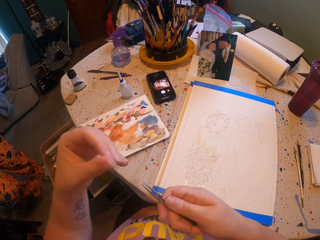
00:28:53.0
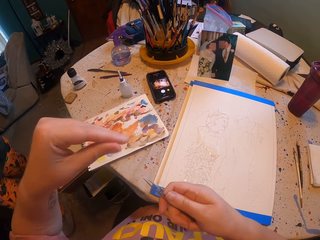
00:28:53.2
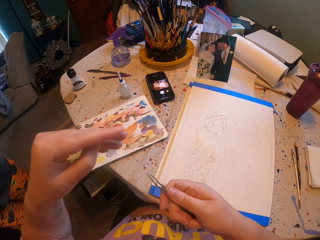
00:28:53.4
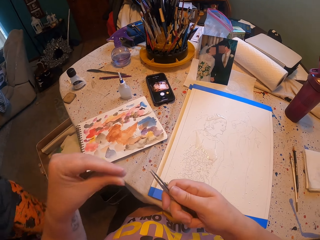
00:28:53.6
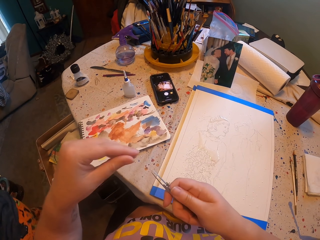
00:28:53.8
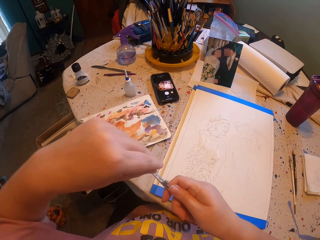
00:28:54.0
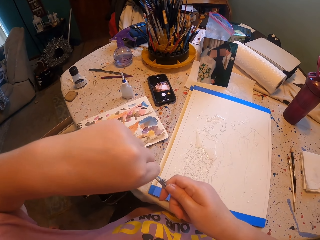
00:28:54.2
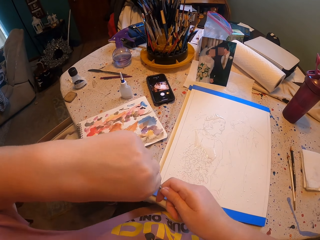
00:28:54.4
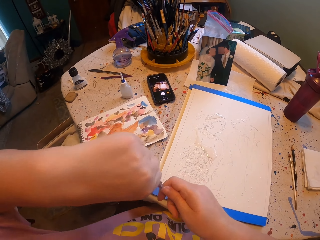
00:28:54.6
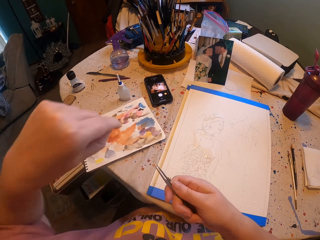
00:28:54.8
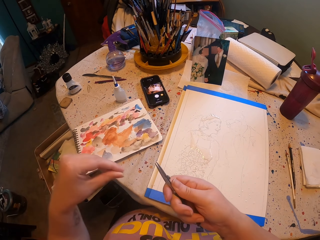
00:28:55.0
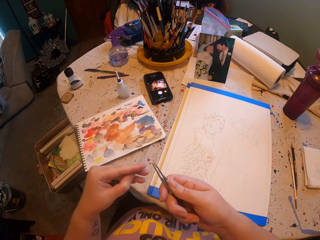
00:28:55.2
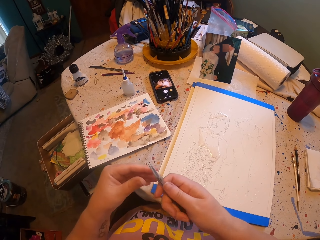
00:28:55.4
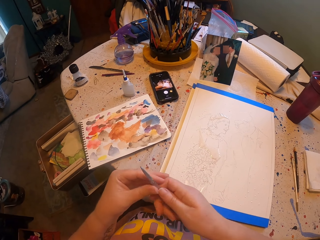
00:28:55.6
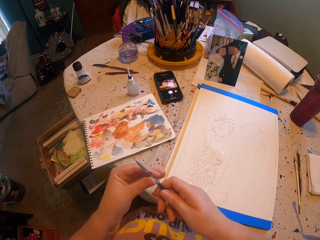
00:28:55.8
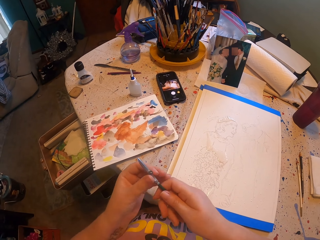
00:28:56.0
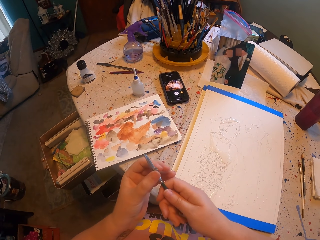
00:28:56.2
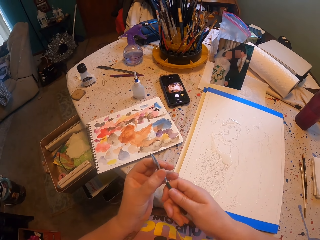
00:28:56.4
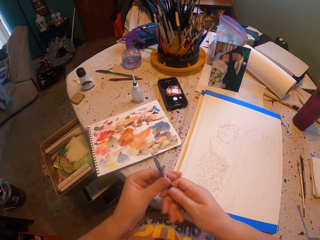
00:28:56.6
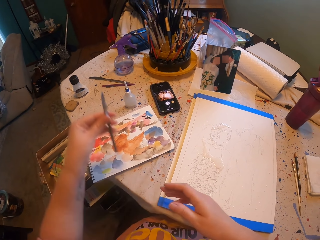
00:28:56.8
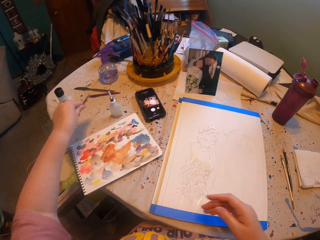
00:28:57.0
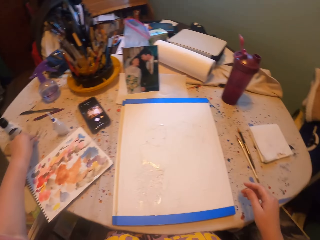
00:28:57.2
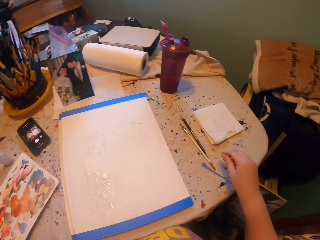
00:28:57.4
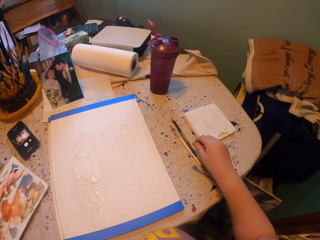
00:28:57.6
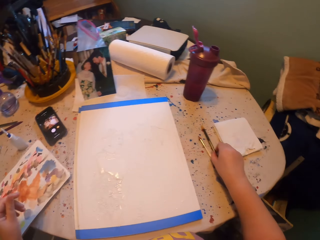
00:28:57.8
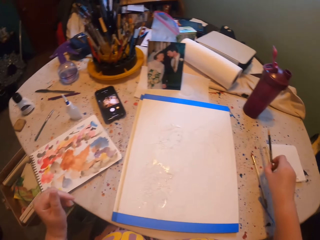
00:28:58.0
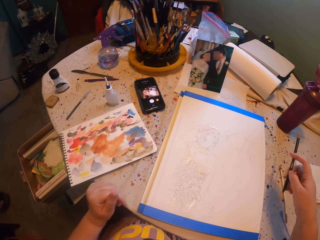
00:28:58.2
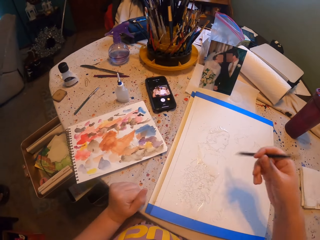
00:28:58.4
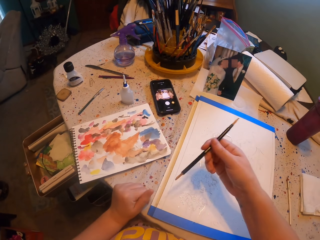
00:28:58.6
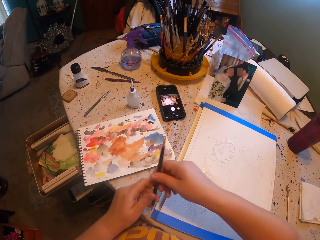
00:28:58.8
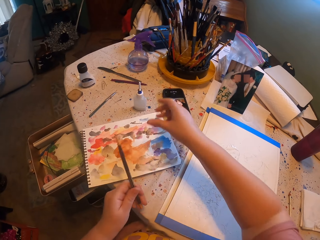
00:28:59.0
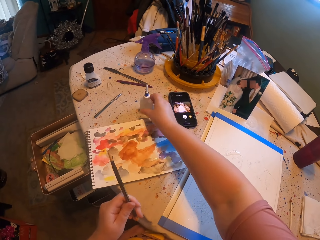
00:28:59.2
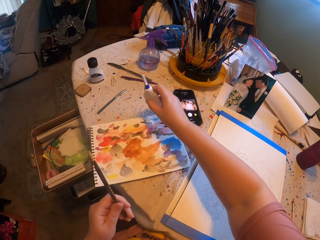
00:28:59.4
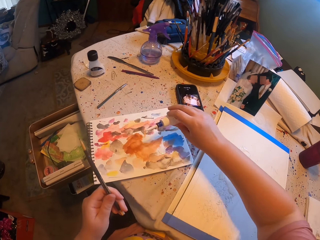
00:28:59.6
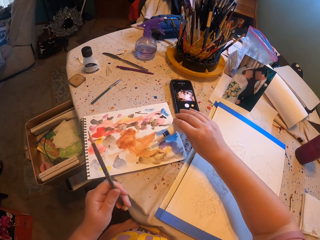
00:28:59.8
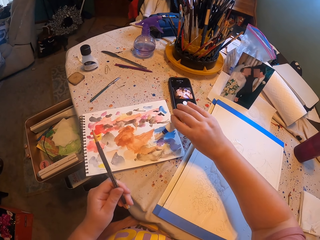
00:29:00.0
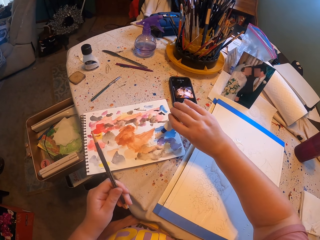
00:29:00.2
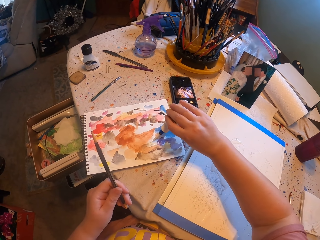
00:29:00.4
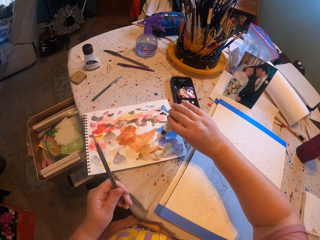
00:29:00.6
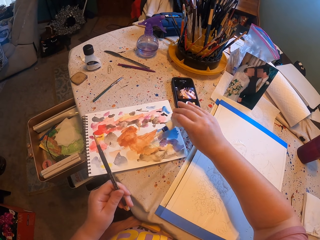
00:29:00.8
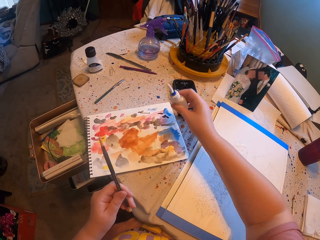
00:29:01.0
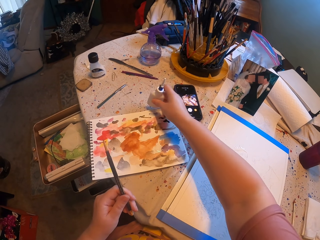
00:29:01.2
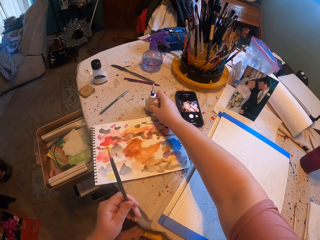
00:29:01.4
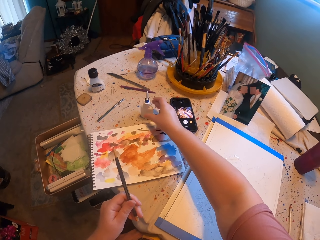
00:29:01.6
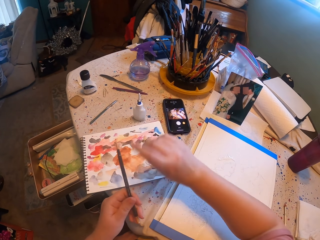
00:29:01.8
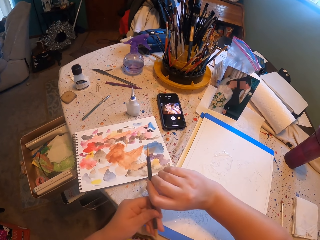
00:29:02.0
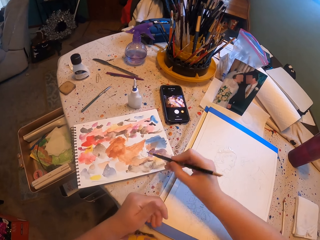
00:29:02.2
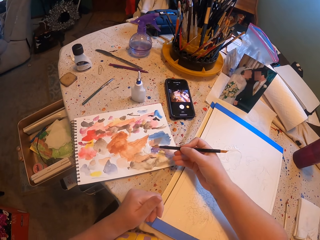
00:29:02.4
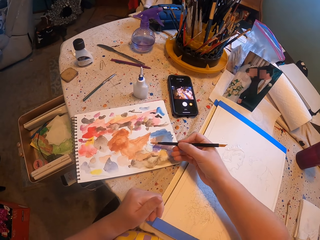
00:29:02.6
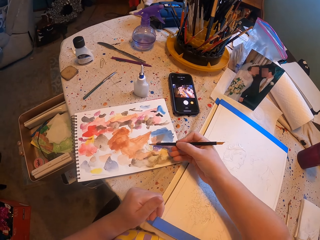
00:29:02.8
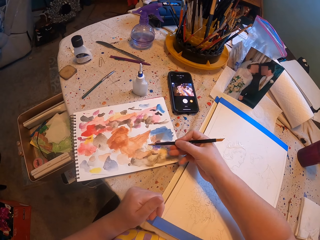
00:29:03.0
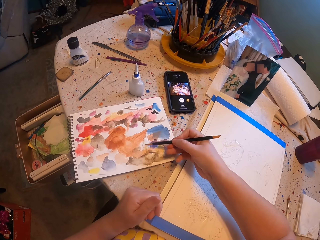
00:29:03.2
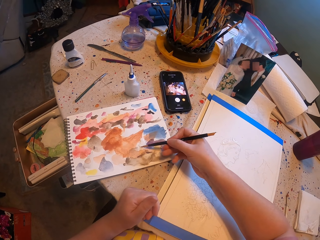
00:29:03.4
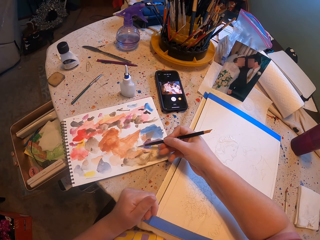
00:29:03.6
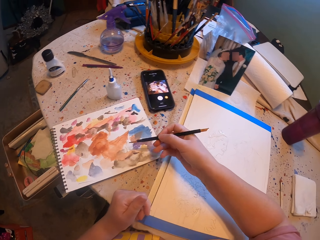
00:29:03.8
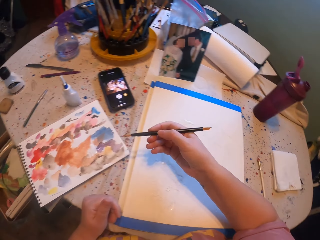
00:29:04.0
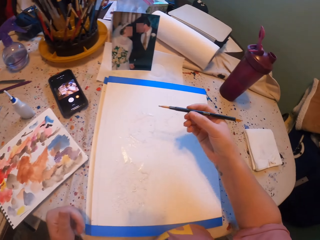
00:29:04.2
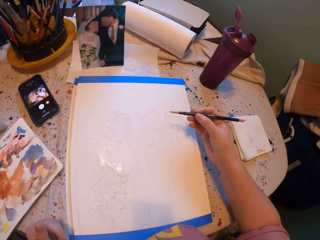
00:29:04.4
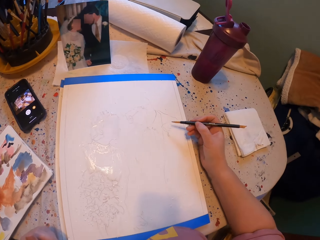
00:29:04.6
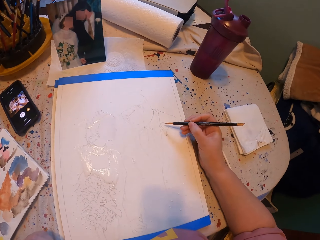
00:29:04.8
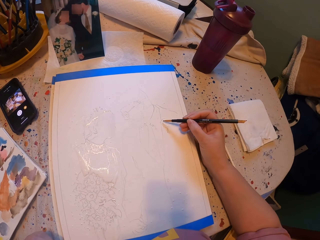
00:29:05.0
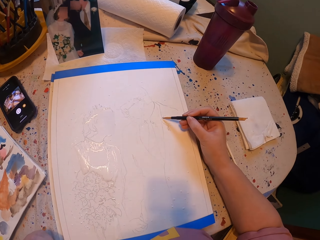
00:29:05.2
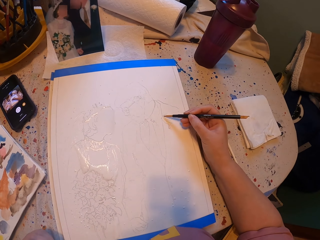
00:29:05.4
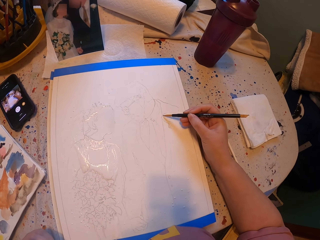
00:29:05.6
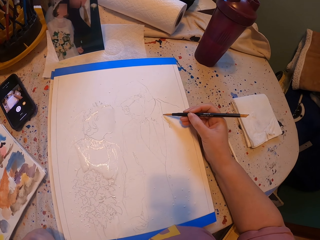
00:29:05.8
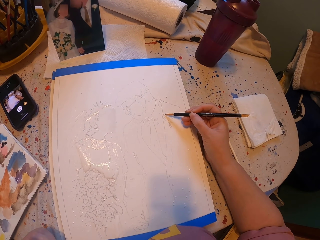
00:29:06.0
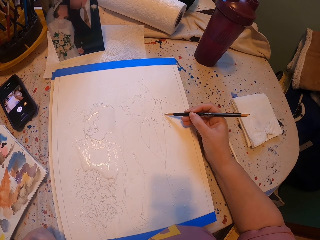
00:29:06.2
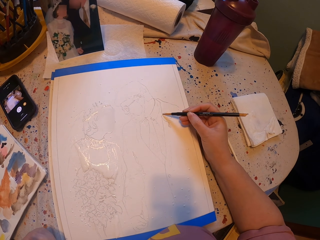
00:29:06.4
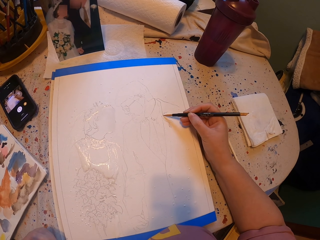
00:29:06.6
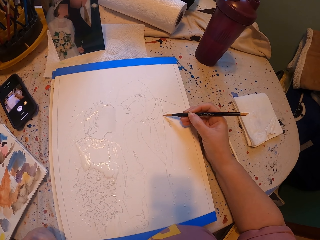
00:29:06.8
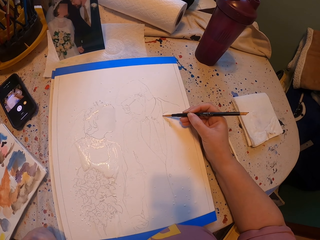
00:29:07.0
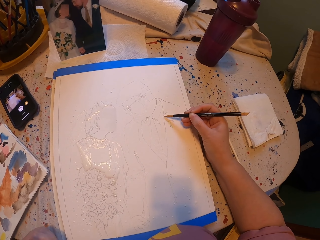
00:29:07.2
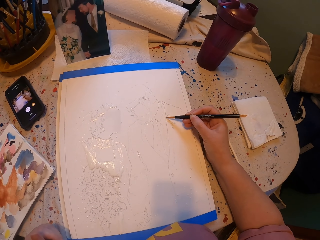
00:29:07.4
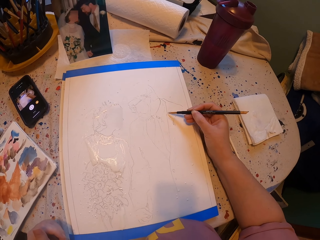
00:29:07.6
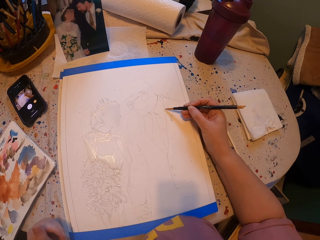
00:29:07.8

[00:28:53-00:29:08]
The camera wearer puts the pen brush on the table. They take the pen brush from the table. They take the ink bottle. They pour ink on the paper. They place the ink bottle on the table. They rub the pen brush in the ink paper. They pick the paint with the brush. They paint the picture with the pen brush.

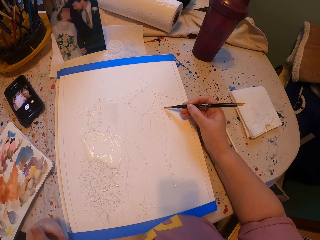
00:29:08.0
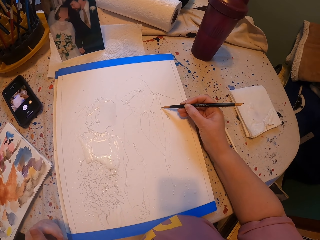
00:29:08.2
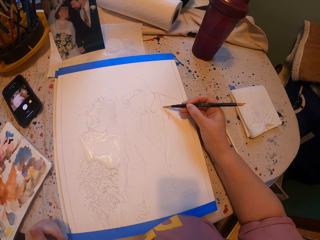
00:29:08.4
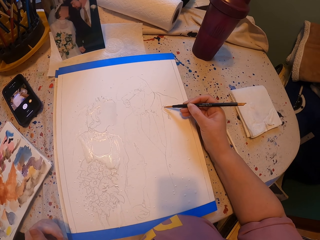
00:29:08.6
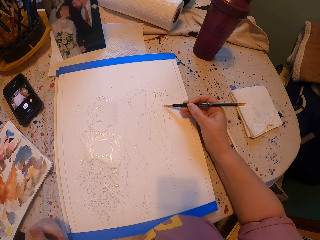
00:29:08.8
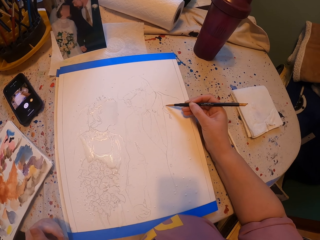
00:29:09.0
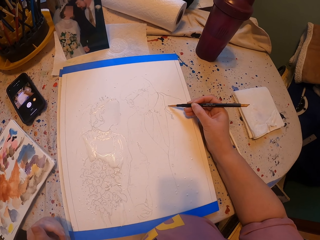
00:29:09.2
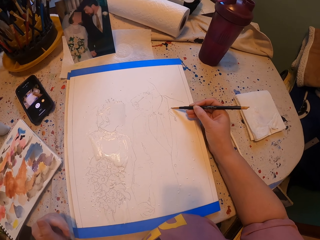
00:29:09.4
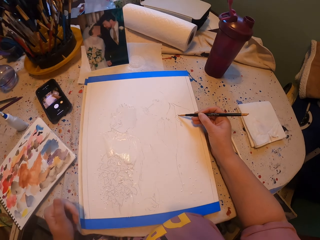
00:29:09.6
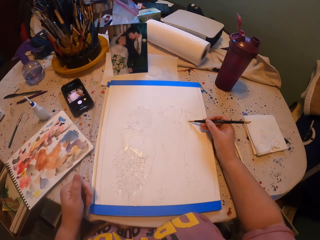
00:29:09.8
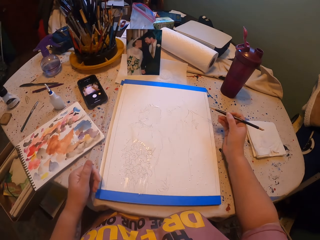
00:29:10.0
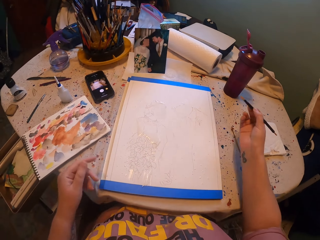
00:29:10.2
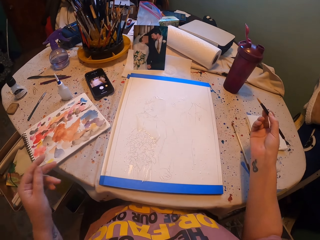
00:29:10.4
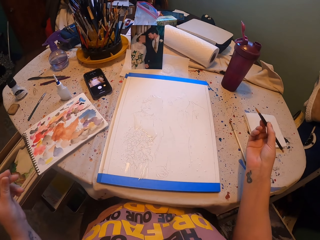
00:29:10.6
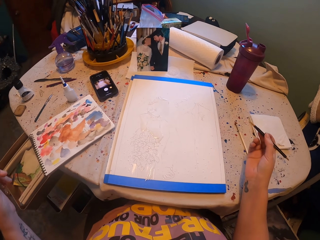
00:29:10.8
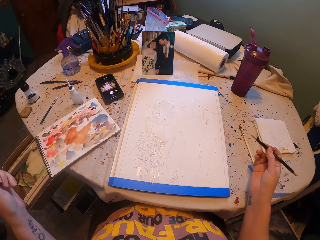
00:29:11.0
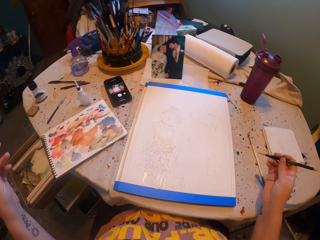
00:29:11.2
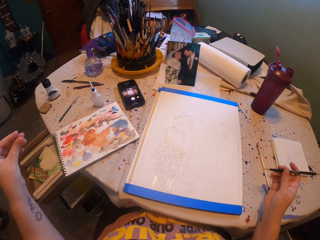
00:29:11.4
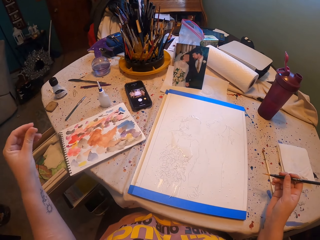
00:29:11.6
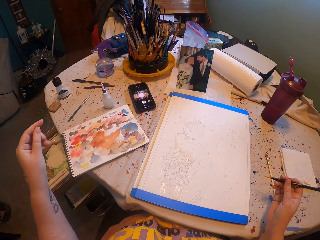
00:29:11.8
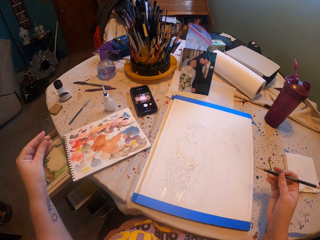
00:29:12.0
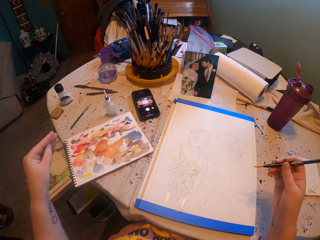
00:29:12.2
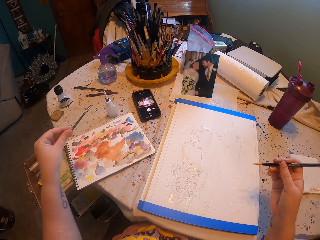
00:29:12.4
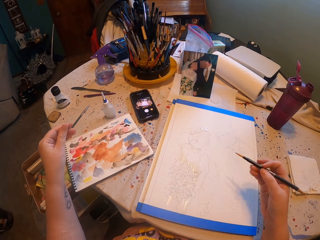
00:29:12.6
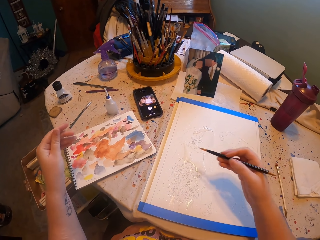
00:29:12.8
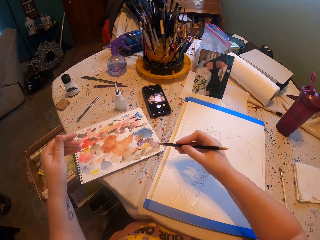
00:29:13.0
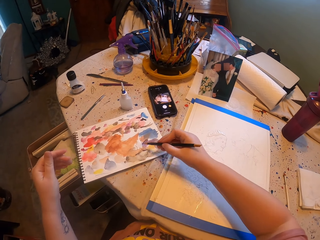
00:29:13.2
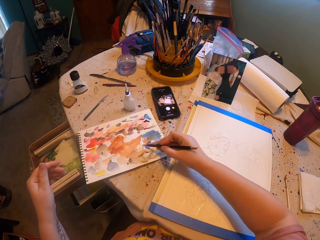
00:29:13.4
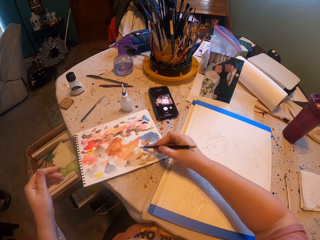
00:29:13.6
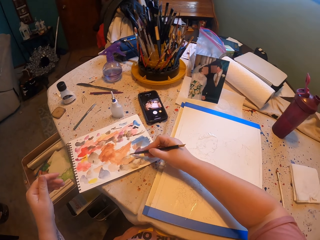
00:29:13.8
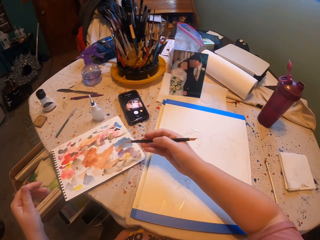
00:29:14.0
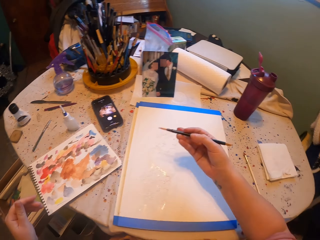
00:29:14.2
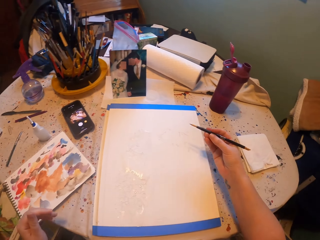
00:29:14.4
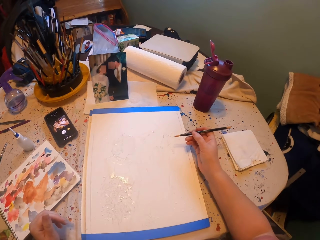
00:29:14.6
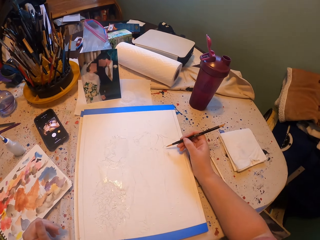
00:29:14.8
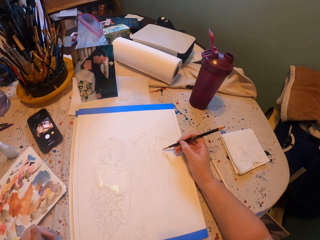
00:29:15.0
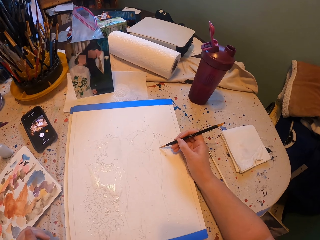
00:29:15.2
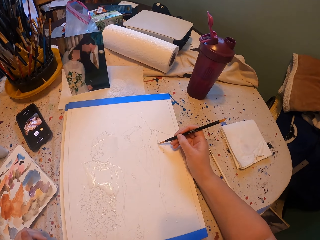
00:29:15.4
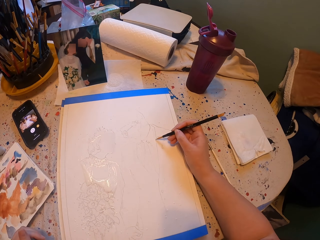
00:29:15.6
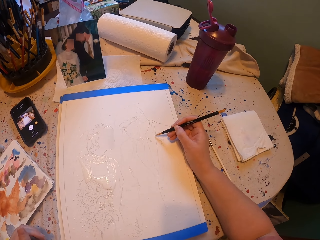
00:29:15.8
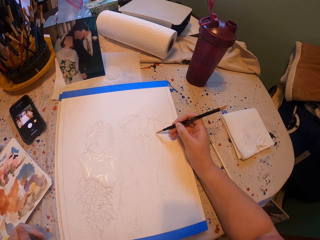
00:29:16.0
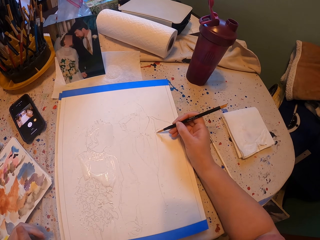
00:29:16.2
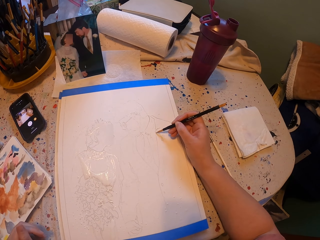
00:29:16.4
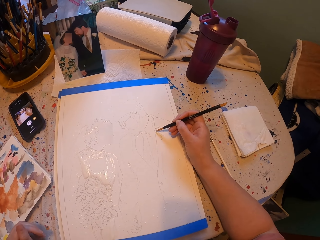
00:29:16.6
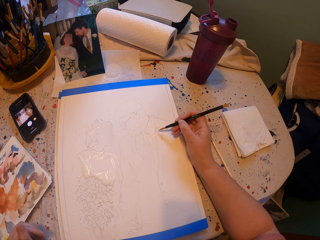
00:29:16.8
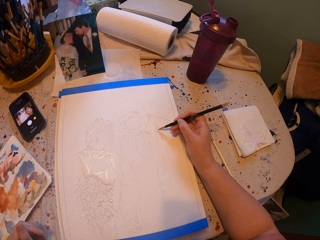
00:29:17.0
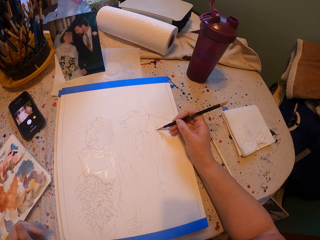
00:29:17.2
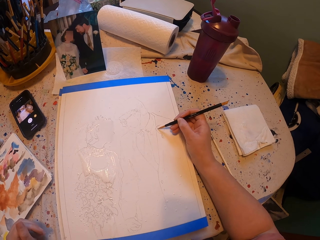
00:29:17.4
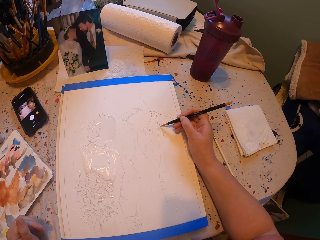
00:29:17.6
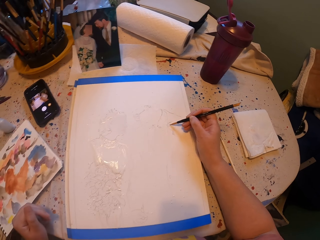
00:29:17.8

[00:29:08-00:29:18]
The camera wearer rubs the pen brush in the ink paper. They pick the paint with the brush. They paint the picture with the pen brush.
